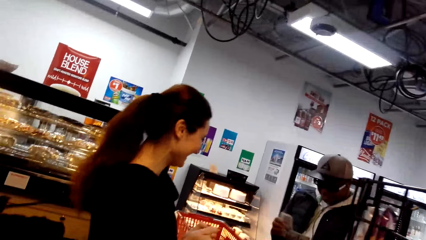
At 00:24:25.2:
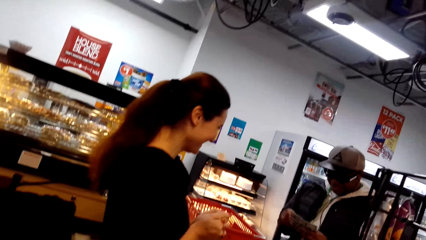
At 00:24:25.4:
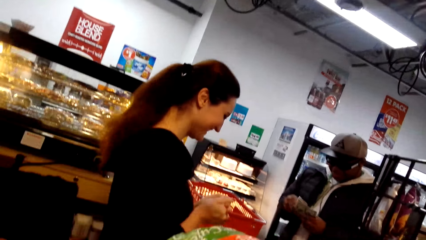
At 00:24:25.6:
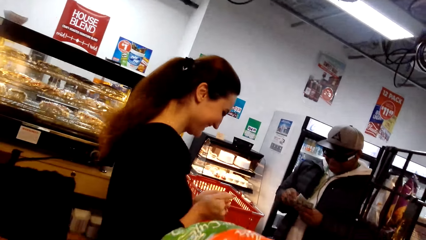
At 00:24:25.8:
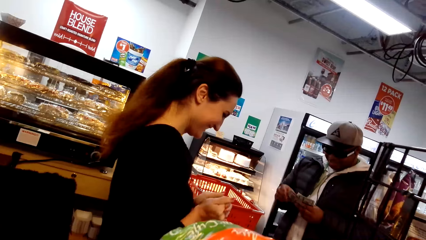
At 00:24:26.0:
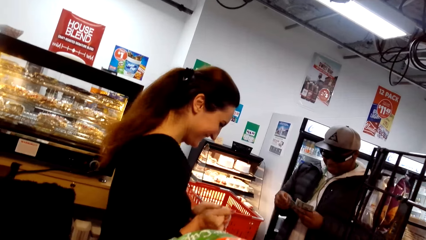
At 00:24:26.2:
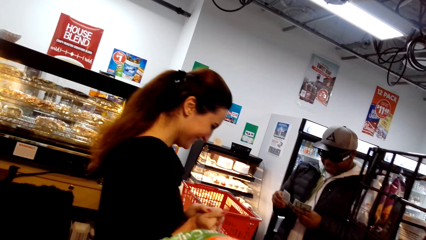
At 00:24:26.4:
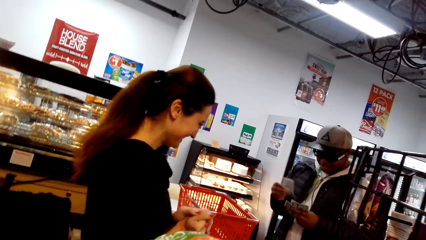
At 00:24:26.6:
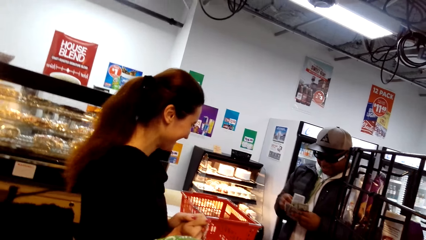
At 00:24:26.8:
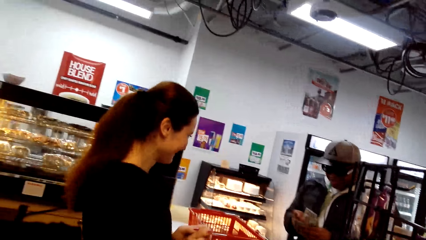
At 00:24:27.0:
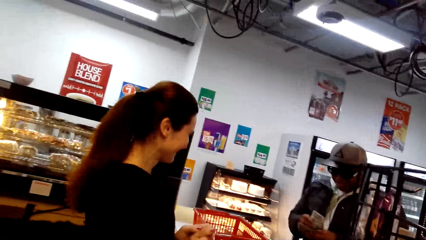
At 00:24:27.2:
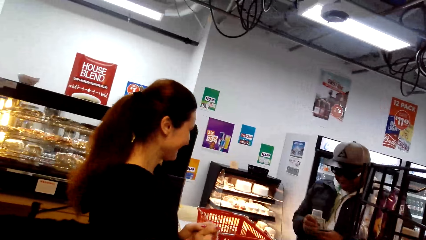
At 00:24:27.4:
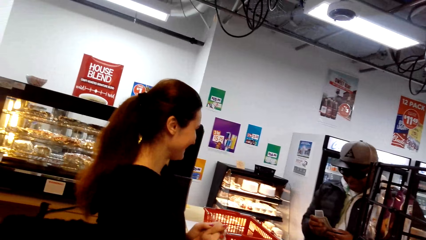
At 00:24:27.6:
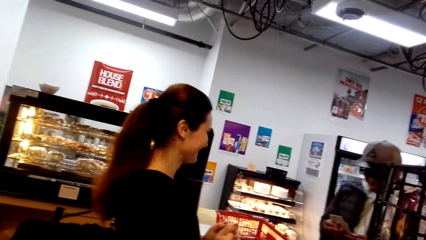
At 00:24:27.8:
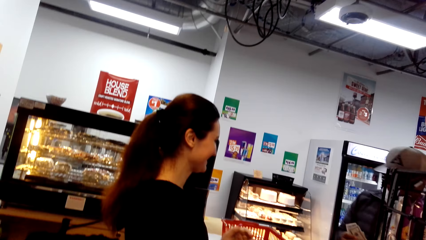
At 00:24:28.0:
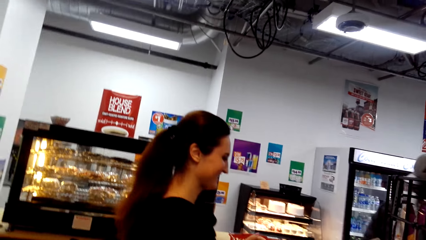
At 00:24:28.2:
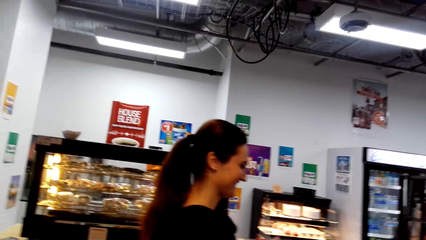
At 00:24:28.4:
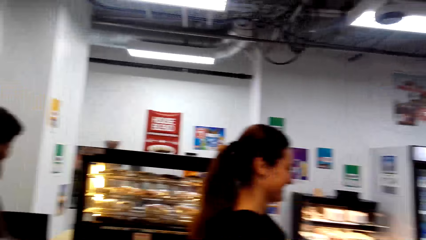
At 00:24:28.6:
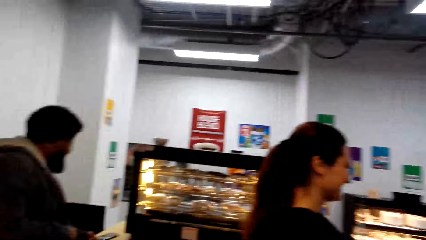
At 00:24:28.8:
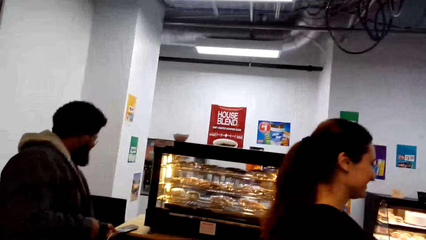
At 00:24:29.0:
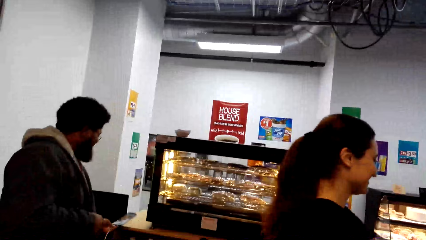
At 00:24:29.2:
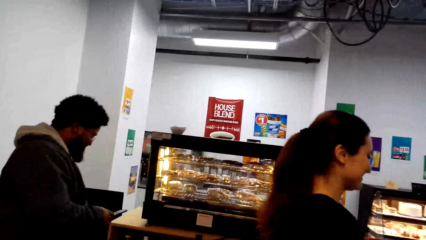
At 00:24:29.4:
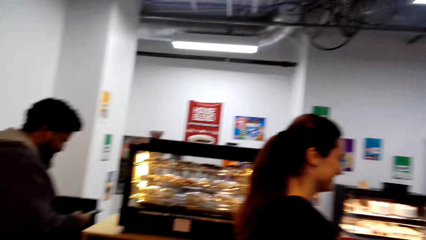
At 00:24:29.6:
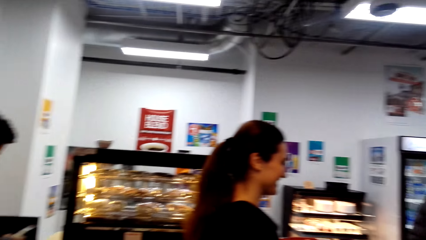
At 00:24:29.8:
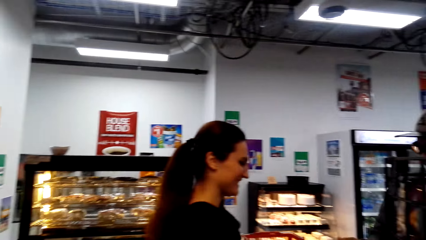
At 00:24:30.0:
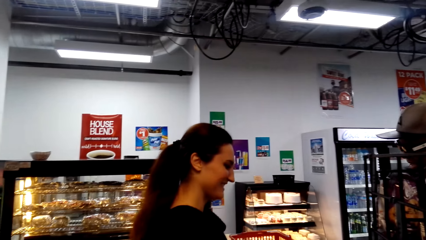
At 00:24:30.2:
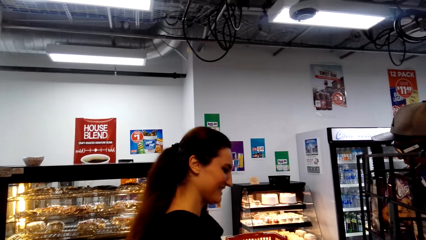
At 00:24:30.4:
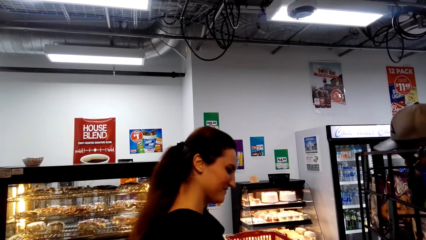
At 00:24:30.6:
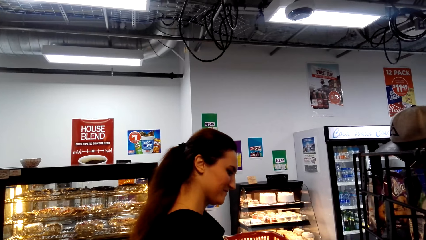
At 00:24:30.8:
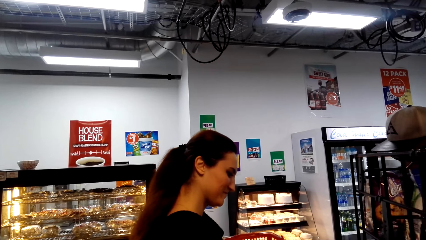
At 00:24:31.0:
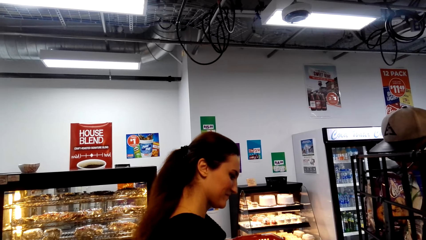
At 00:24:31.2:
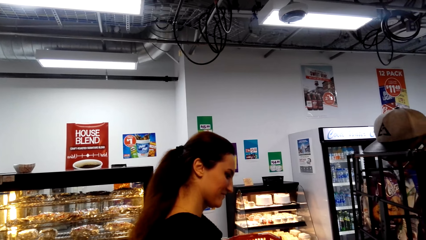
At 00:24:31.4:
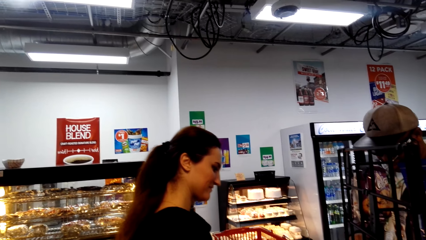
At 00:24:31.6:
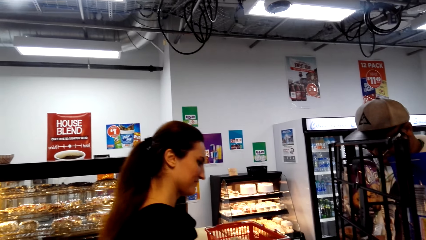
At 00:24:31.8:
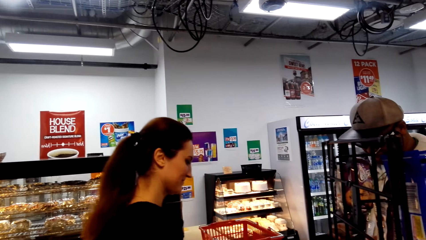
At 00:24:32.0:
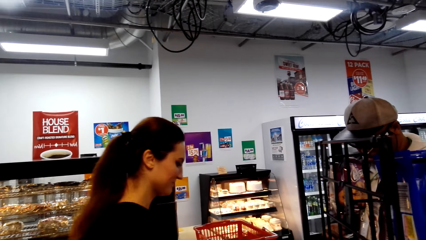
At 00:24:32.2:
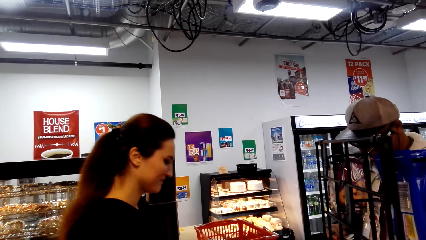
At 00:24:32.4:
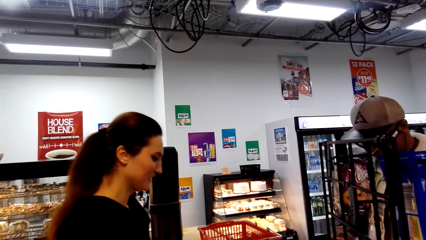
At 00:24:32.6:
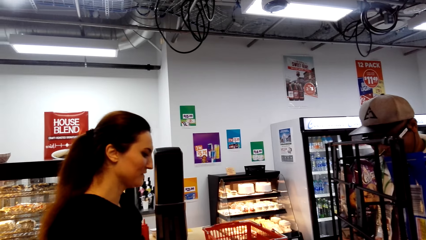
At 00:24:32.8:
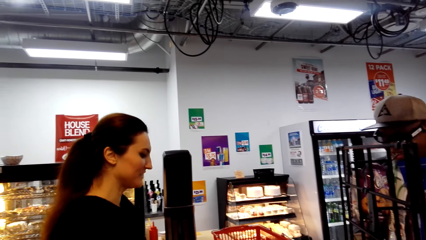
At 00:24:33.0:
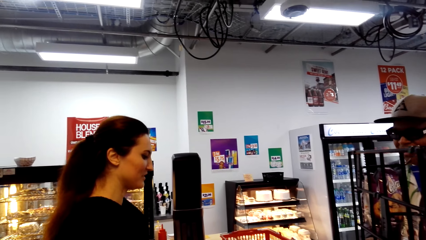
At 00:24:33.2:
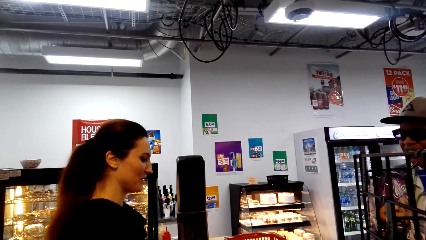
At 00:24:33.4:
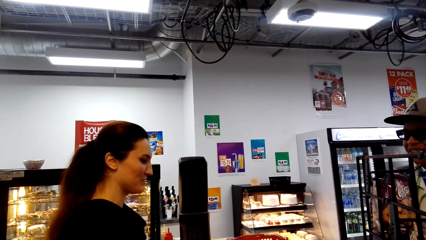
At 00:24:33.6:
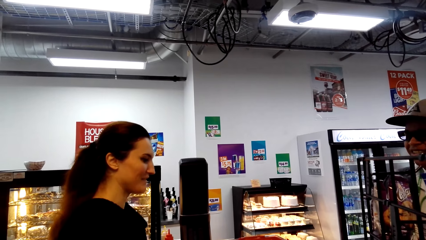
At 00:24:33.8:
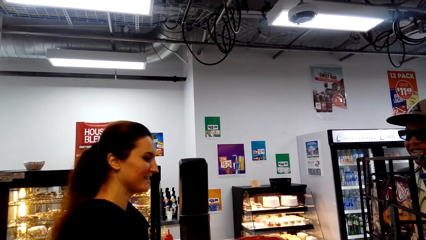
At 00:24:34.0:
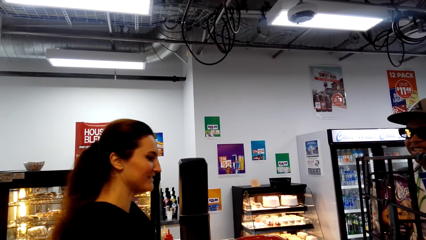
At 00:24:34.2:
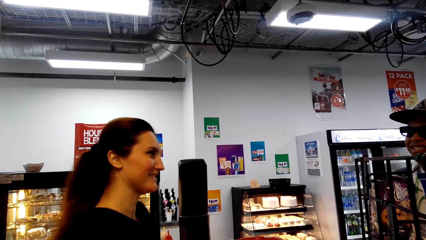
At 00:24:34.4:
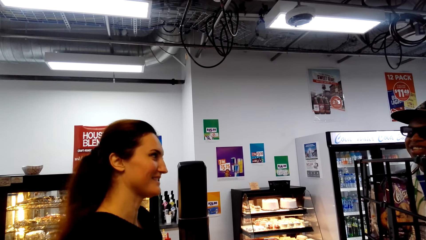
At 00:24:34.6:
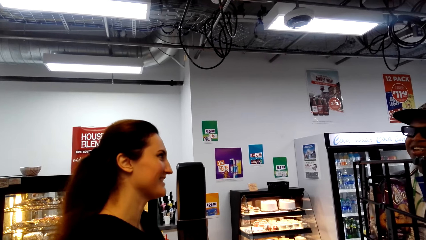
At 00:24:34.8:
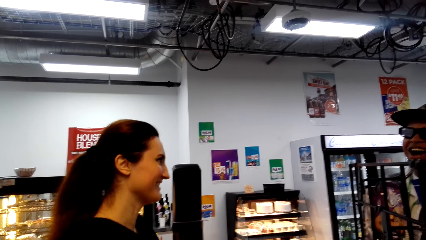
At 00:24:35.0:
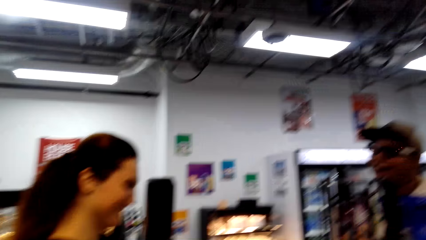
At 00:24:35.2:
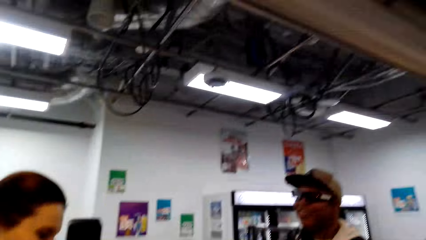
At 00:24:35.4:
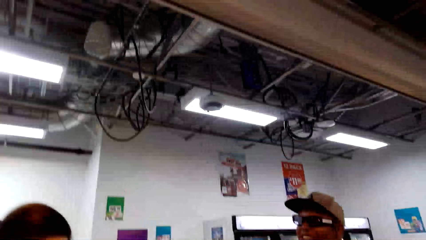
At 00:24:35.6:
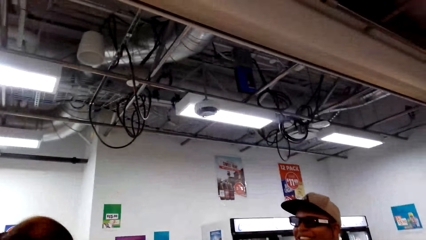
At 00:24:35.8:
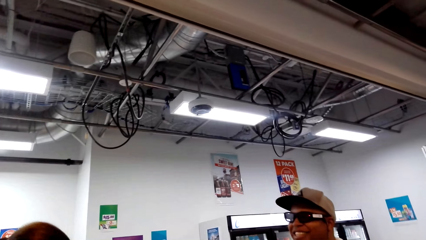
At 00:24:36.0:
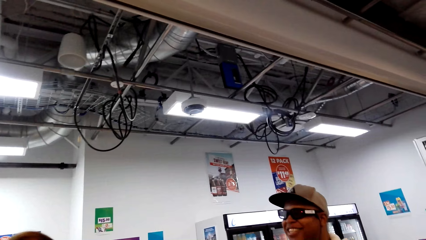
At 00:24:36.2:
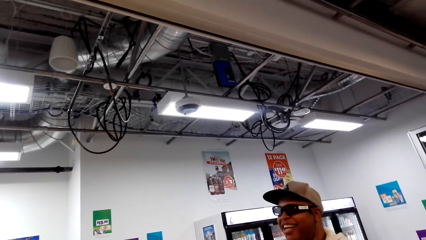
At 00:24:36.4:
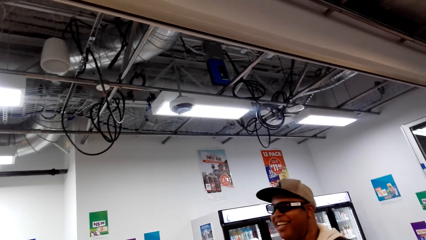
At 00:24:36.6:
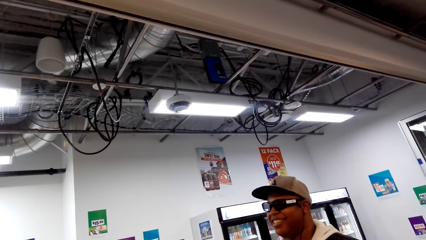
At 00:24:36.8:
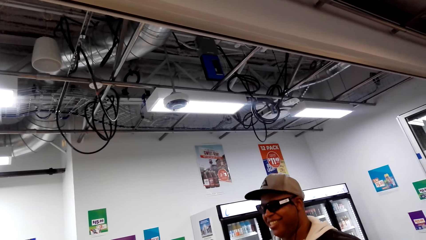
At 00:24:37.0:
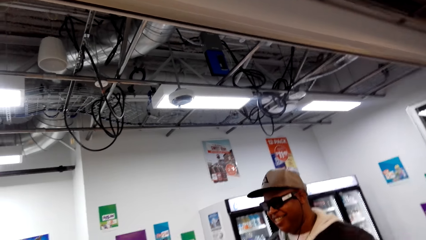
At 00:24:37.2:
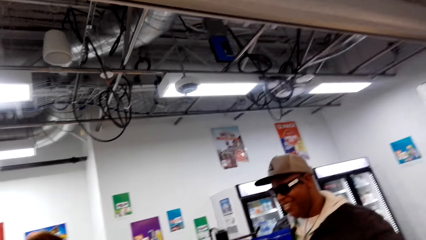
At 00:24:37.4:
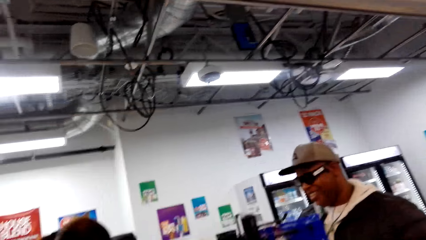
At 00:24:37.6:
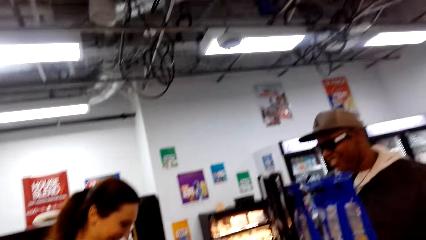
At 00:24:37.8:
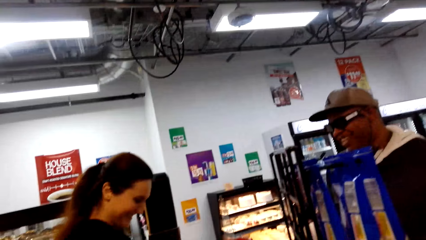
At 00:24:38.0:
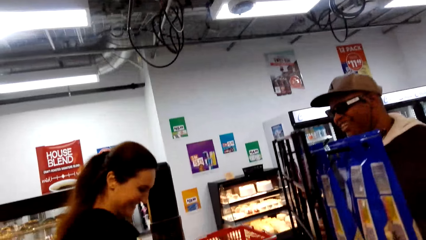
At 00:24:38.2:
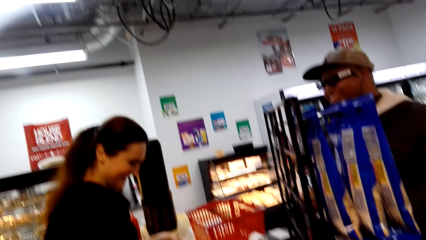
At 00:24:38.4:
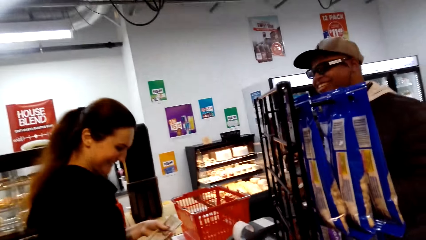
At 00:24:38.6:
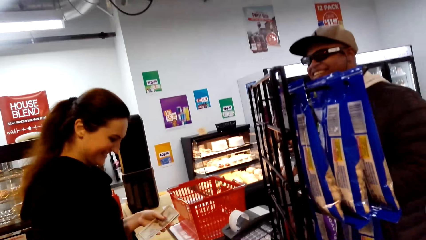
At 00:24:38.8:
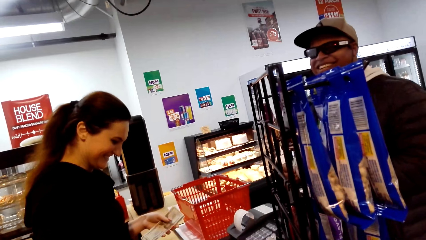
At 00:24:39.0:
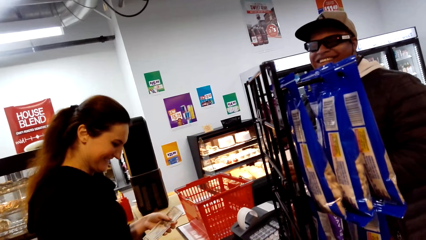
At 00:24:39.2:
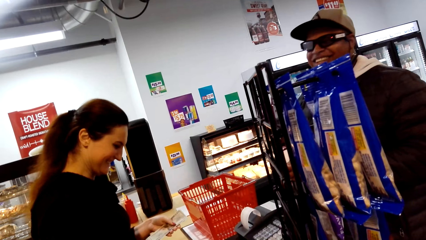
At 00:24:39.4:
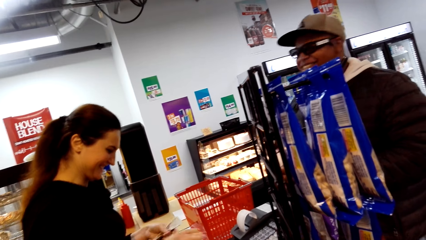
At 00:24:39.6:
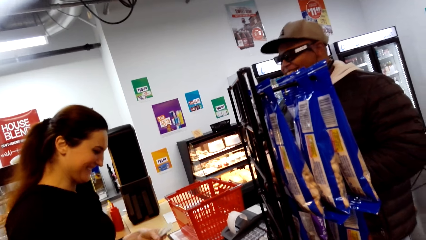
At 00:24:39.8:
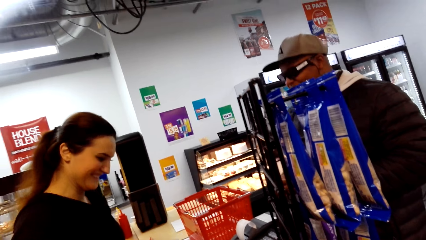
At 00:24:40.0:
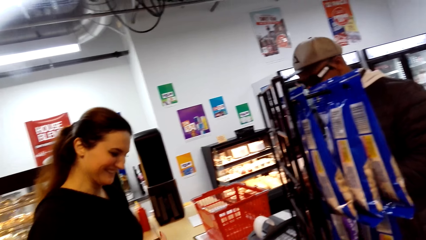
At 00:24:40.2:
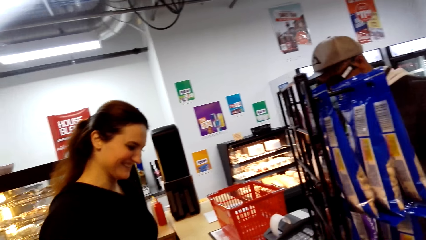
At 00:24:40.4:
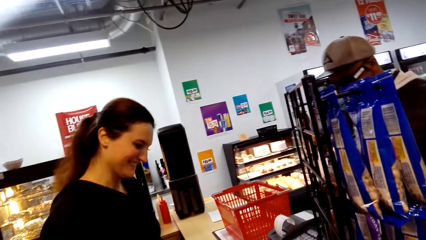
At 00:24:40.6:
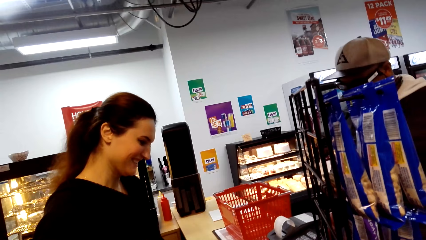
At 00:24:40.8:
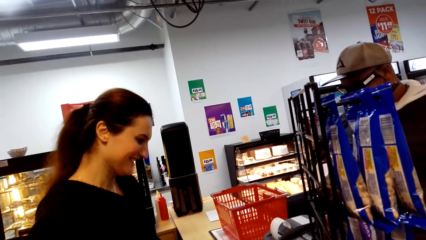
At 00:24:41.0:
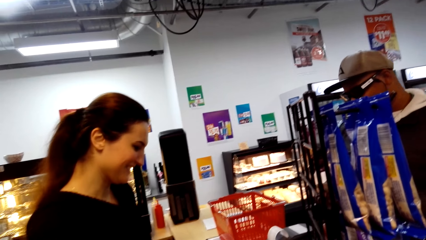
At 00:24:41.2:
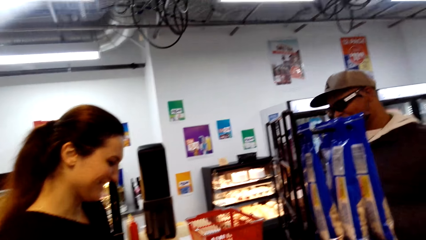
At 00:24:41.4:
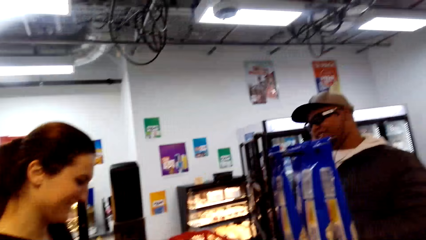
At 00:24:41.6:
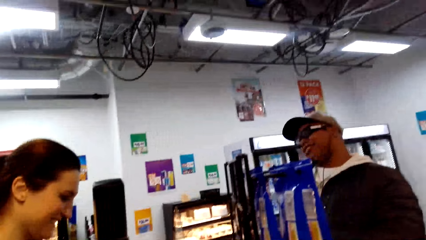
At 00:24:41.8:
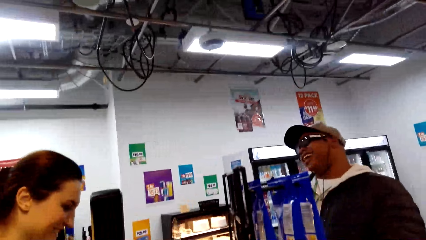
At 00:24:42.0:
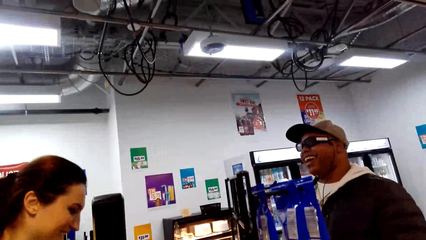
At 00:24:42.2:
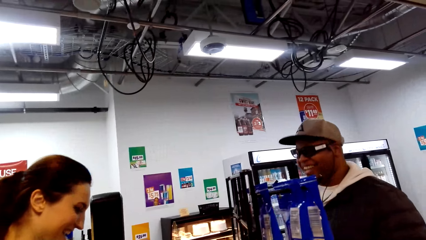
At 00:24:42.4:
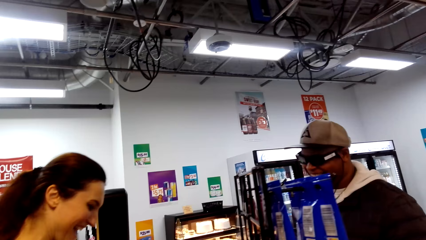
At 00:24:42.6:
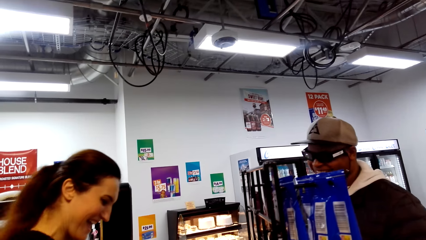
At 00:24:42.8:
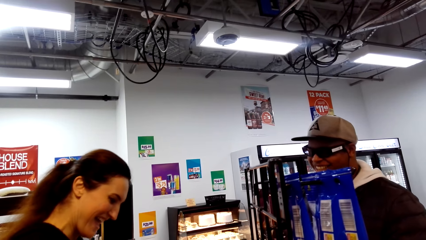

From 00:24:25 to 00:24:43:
A person counts money. Another person scrolls on a phone. The camera wearer looks around. A third person talks with the first person. The camera wearer looks around. The third person counts money and puts the money in the cashbox.
